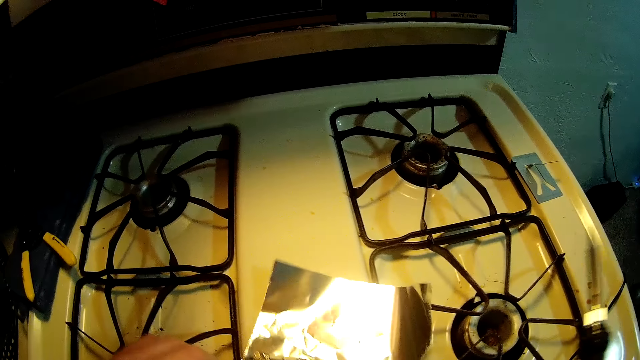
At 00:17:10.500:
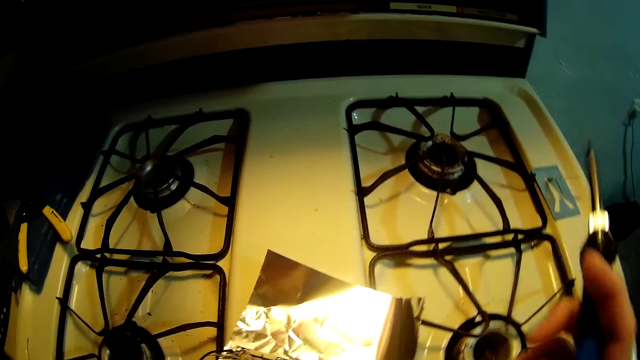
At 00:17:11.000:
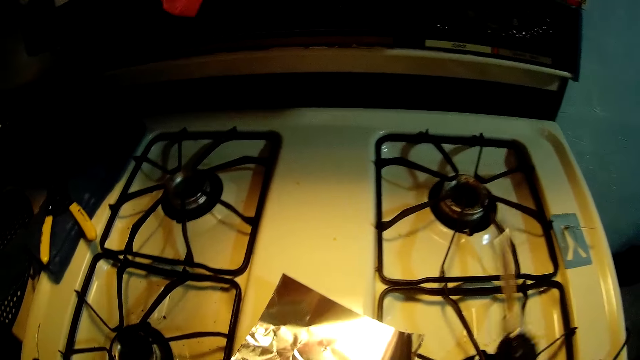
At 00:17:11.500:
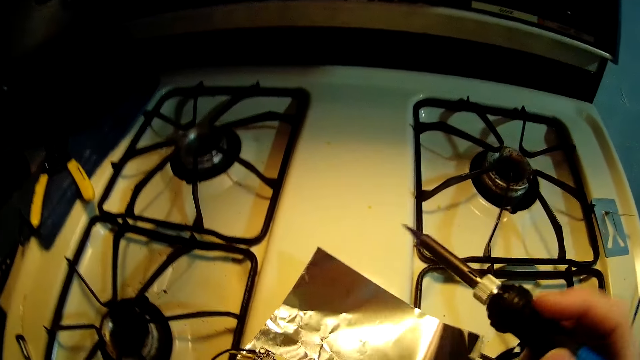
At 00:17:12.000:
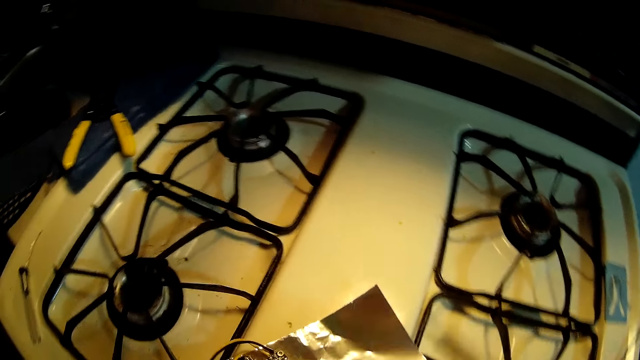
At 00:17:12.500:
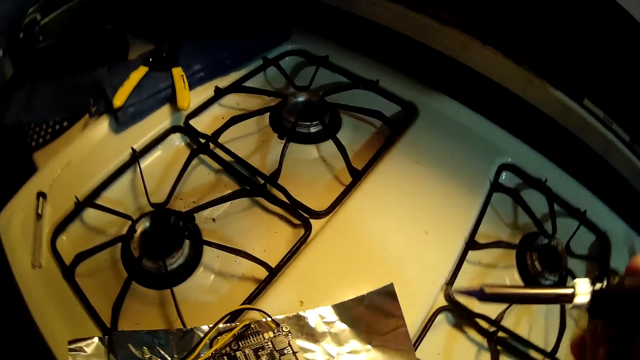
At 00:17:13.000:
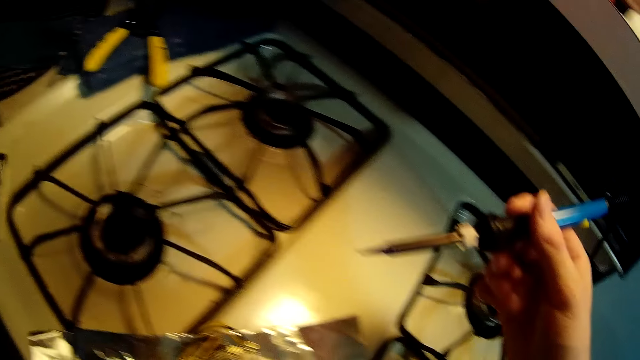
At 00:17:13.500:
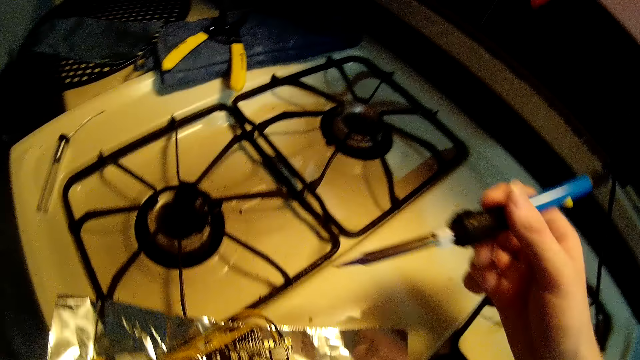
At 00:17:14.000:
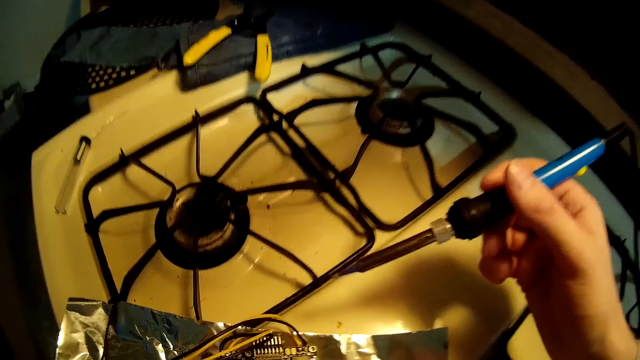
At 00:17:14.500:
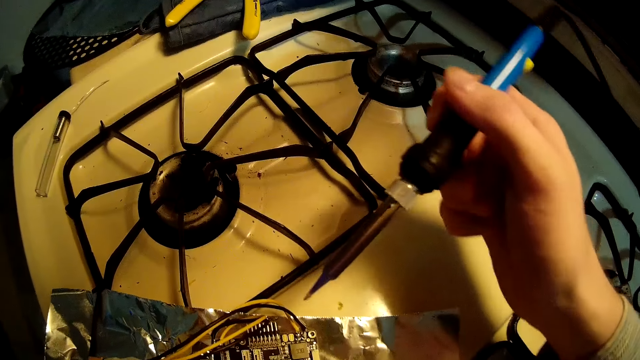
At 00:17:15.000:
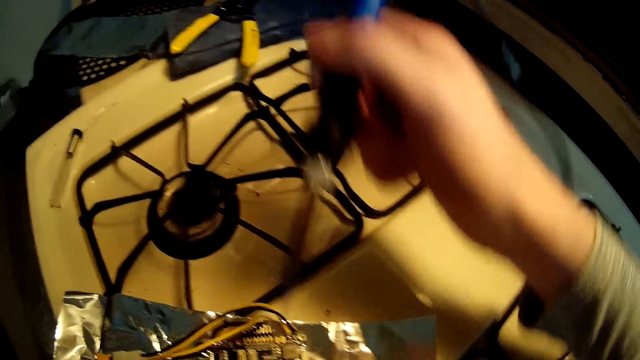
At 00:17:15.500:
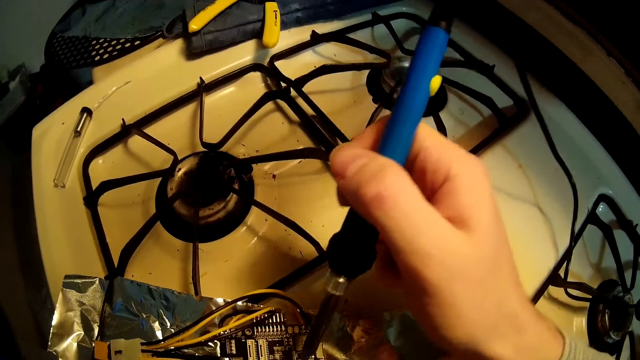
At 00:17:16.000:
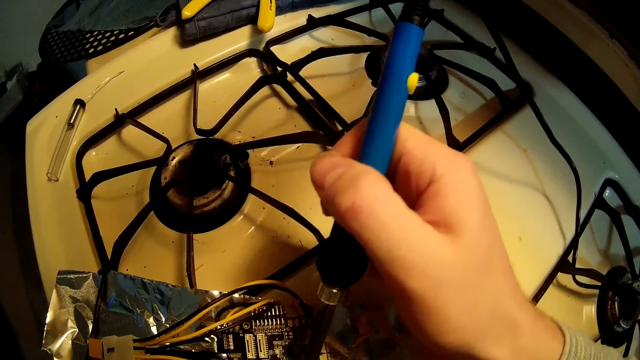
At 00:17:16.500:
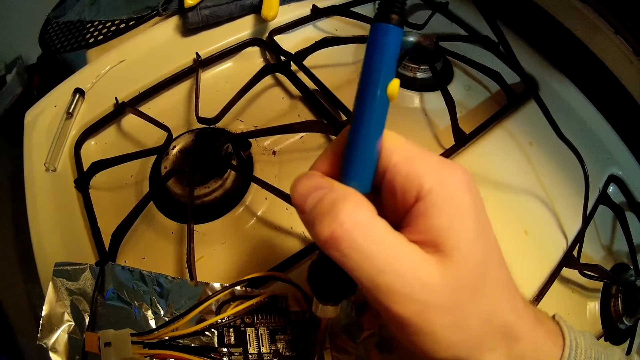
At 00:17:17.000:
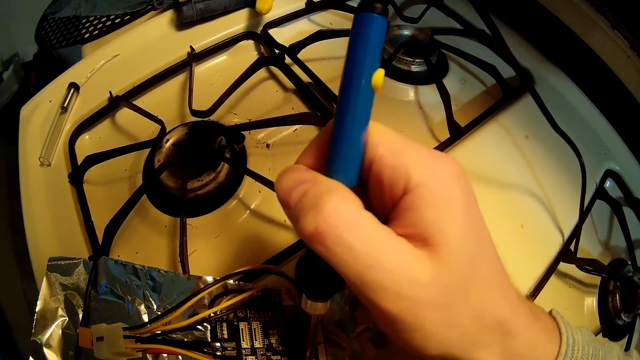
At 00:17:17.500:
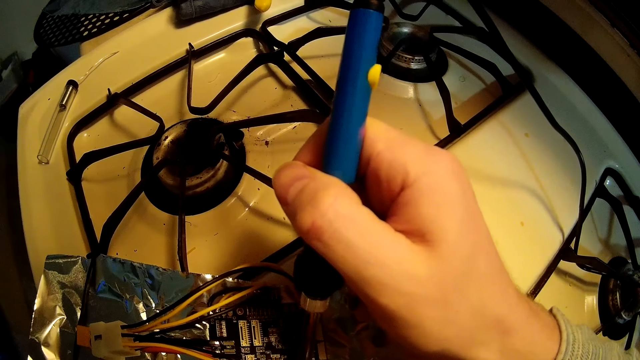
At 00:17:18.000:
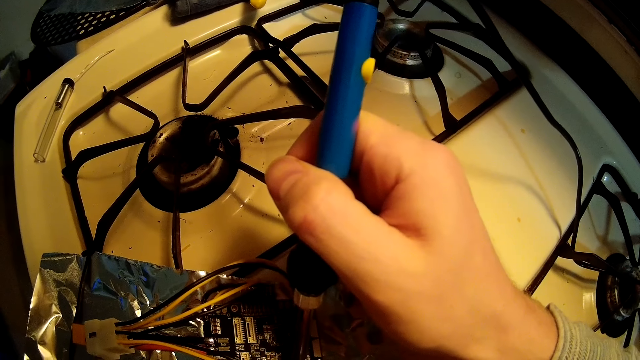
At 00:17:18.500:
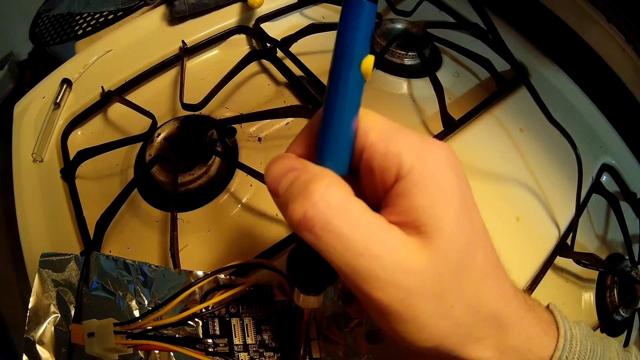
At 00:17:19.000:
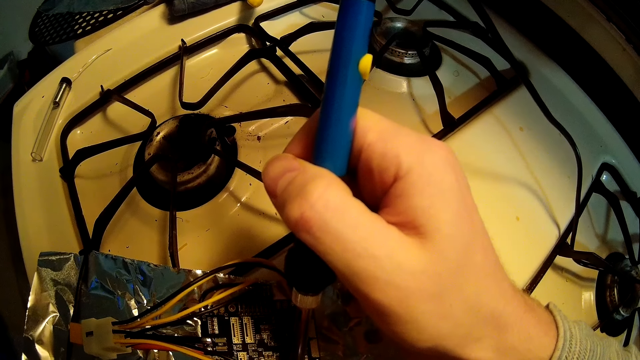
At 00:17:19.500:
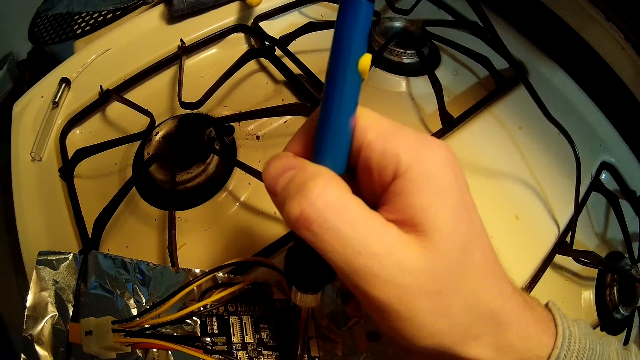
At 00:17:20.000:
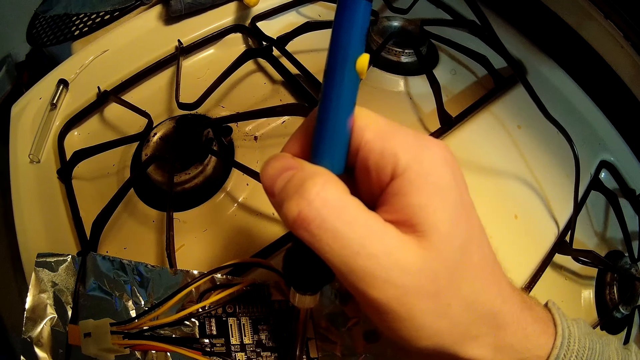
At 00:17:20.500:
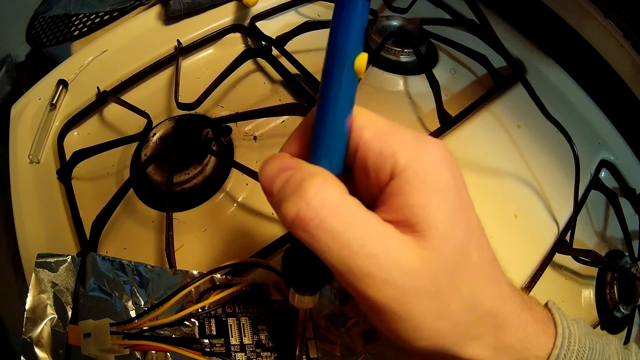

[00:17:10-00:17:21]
The camera wearer solders the circuit board with the soldering iron.

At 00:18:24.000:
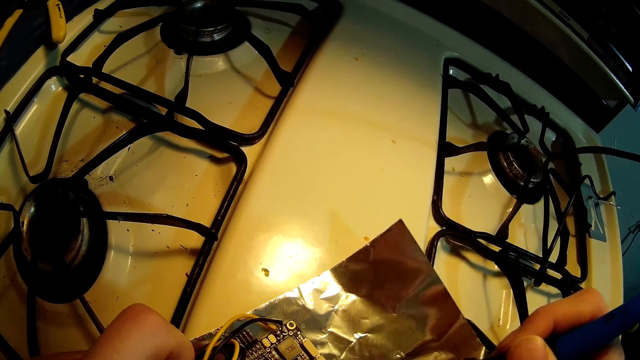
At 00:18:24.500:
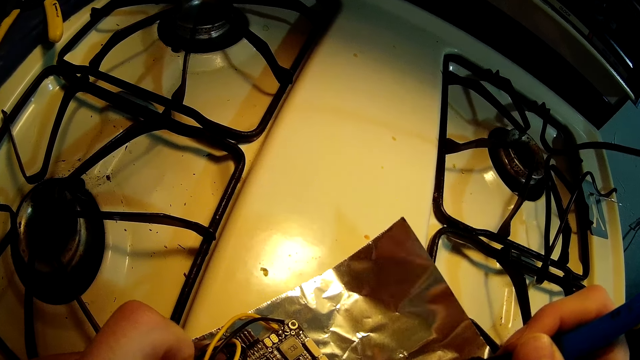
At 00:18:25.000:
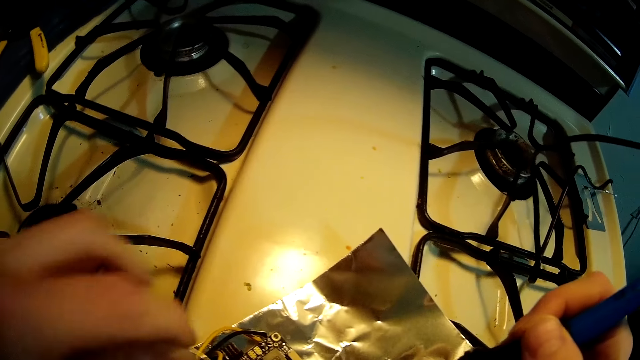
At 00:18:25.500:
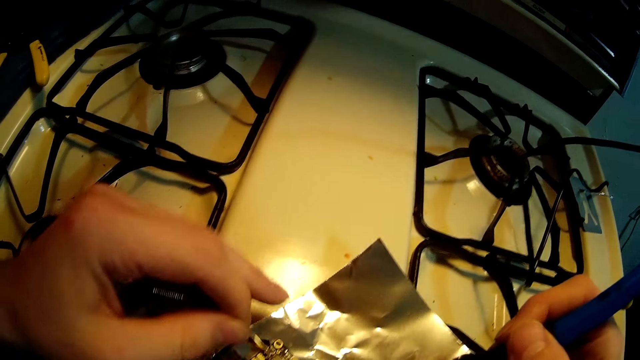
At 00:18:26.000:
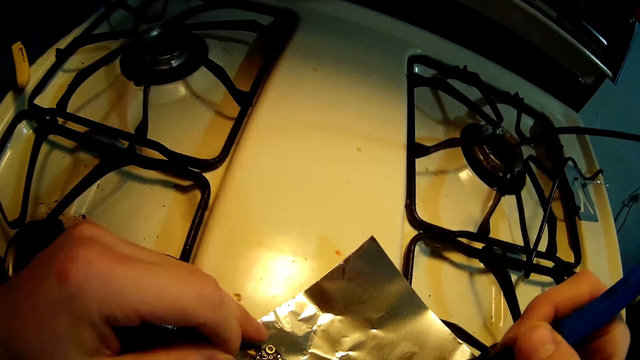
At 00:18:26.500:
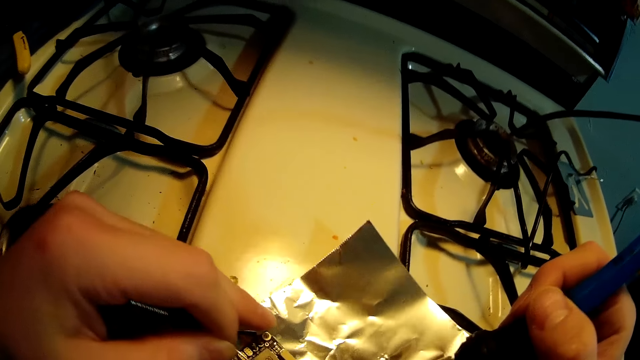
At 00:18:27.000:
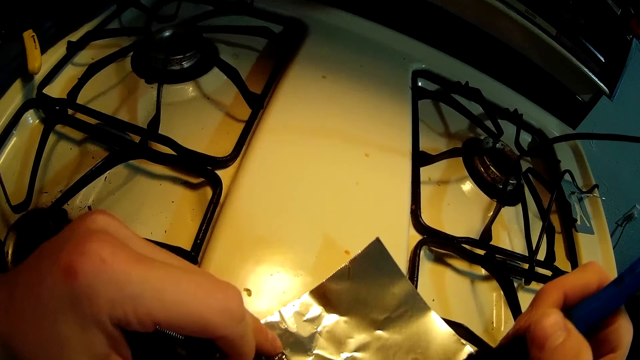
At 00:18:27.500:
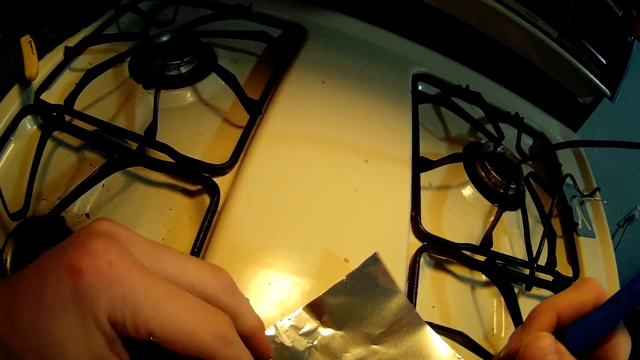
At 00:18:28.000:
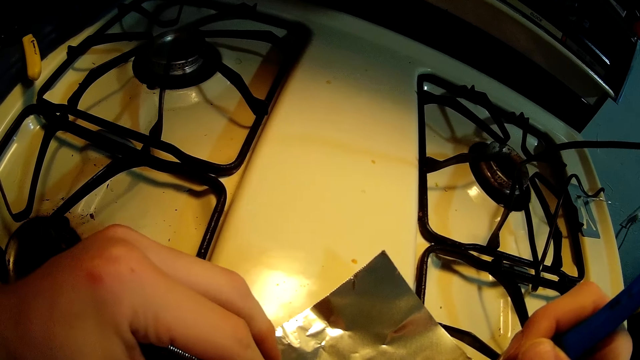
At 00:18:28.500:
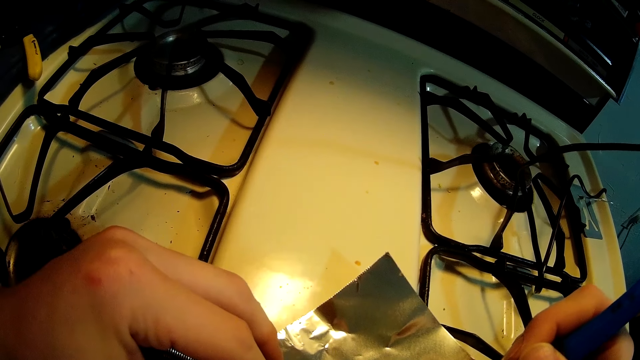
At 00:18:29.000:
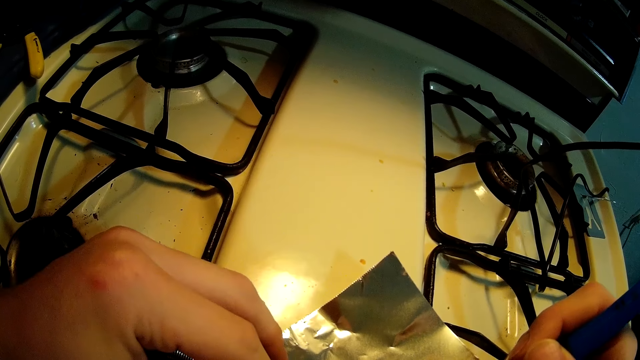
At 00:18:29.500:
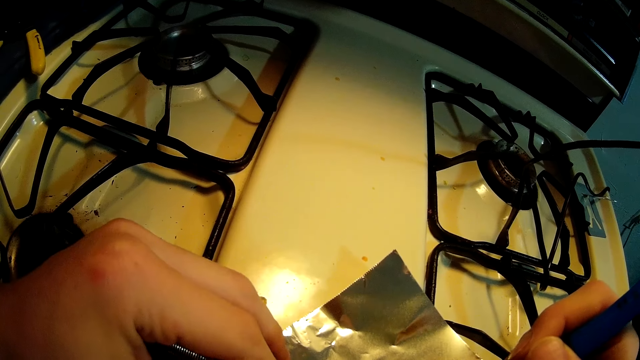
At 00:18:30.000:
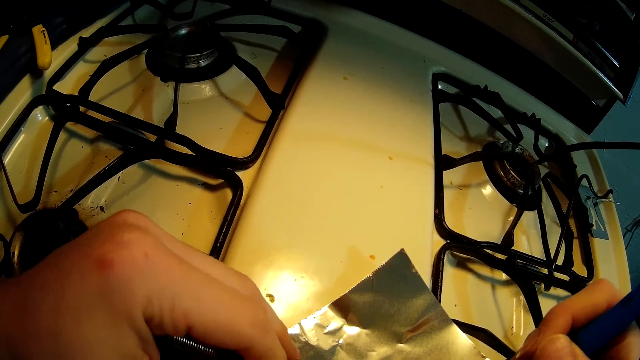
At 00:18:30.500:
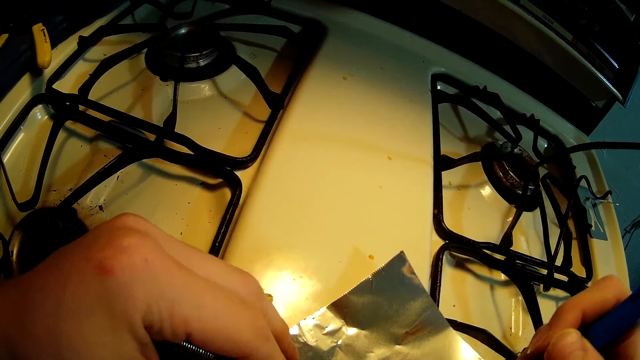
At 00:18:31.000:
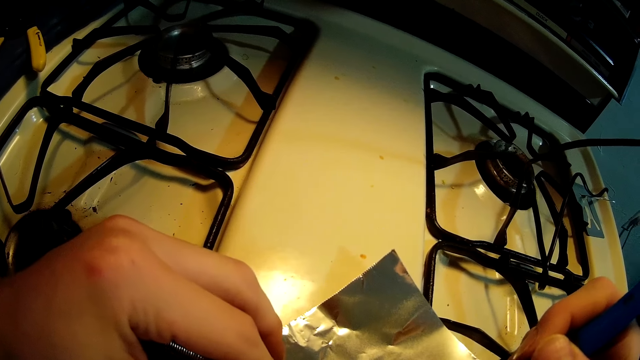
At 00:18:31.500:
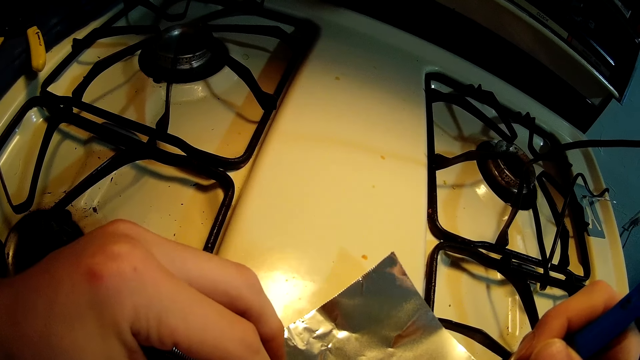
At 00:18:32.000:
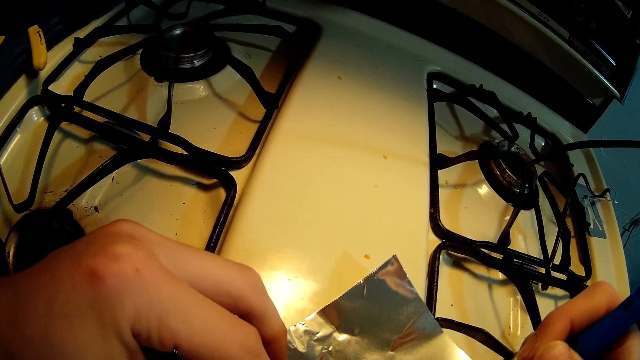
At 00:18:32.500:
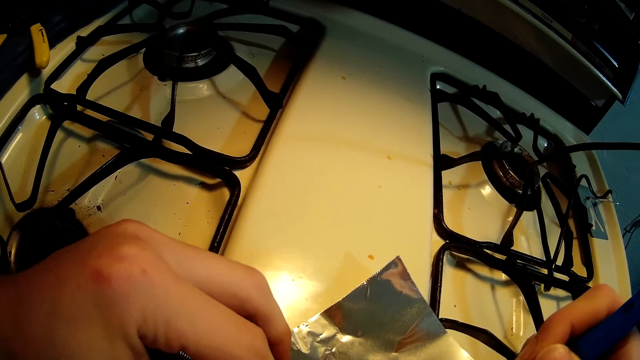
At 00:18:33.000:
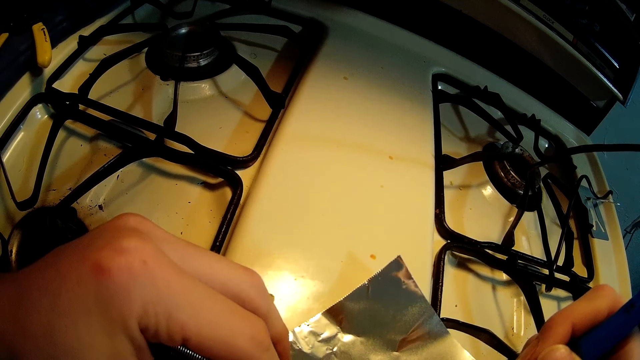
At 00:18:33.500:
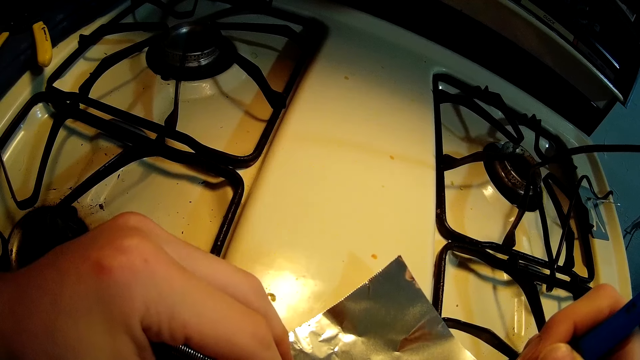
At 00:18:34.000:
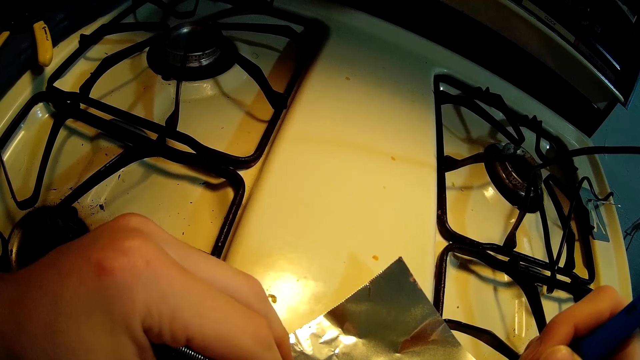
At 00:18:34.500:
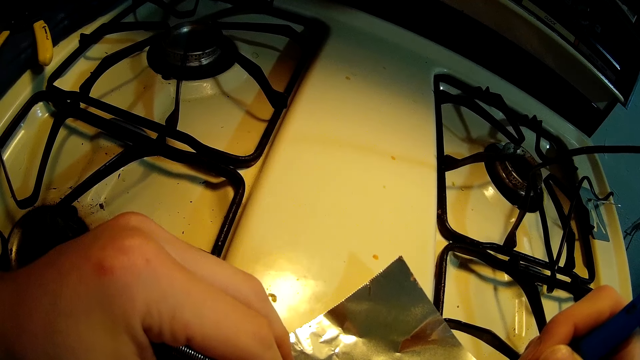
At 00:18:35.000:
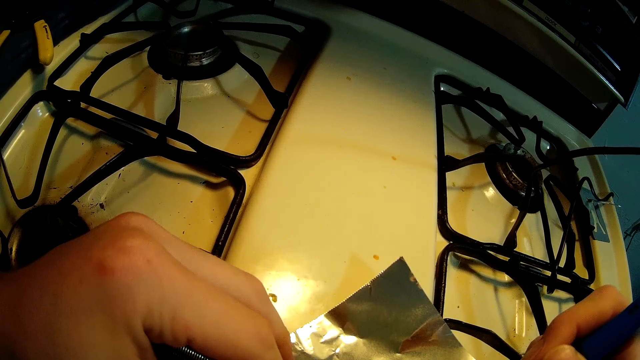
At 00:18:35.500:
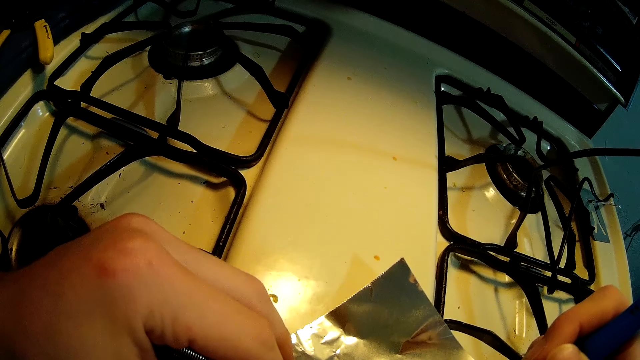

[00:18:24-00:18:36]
The camera wearer places the soldering wire on the circuit board.
